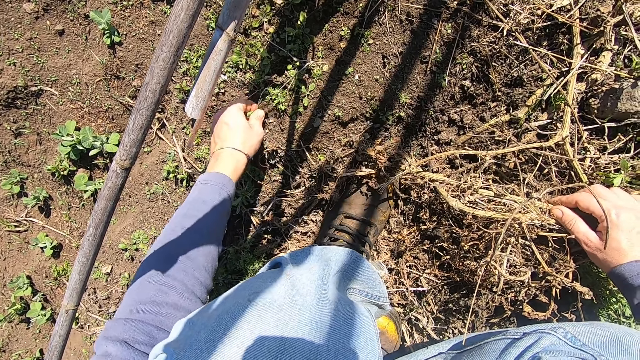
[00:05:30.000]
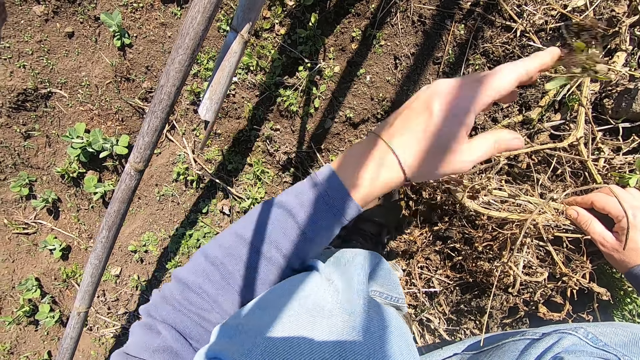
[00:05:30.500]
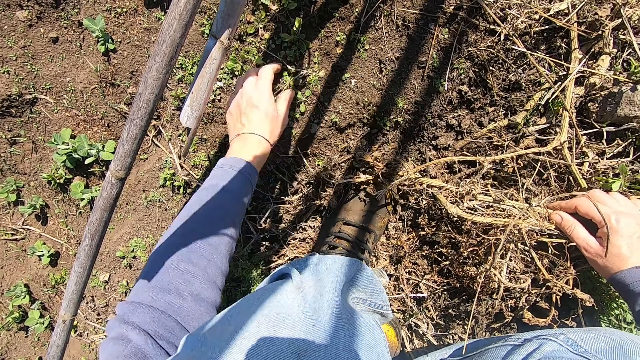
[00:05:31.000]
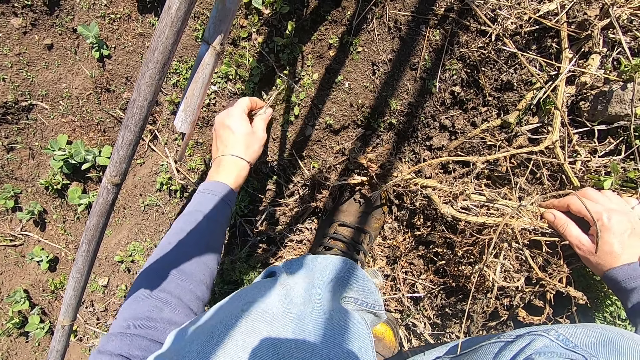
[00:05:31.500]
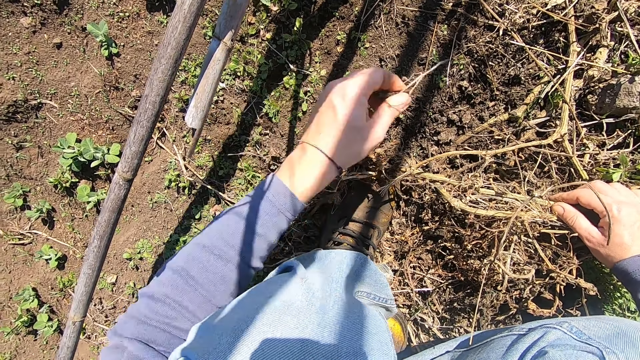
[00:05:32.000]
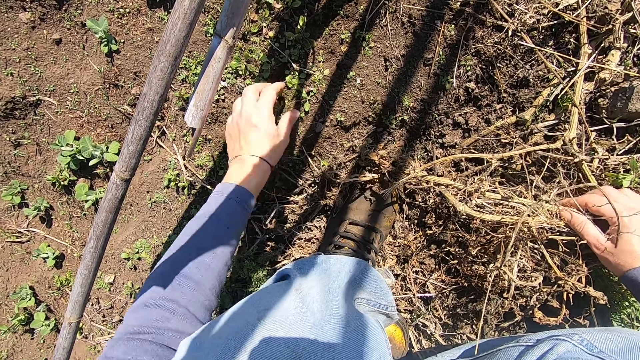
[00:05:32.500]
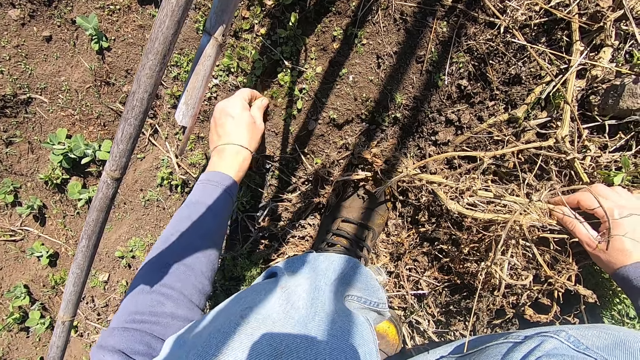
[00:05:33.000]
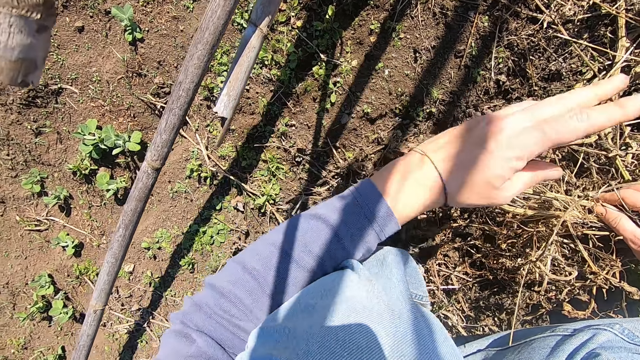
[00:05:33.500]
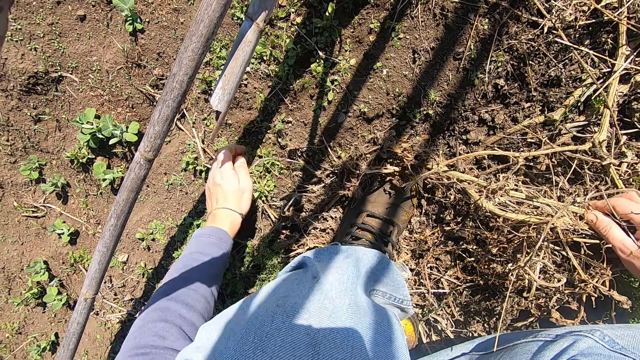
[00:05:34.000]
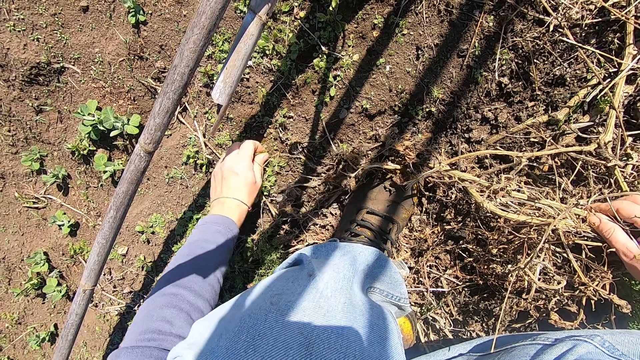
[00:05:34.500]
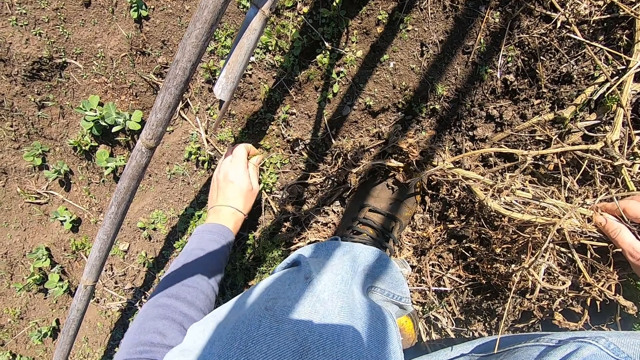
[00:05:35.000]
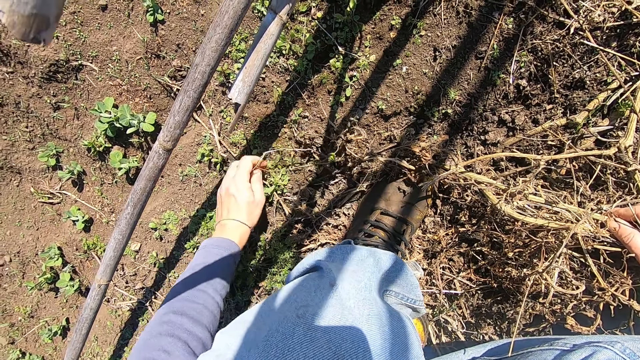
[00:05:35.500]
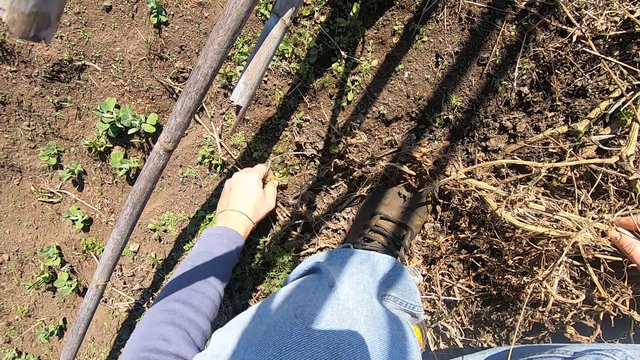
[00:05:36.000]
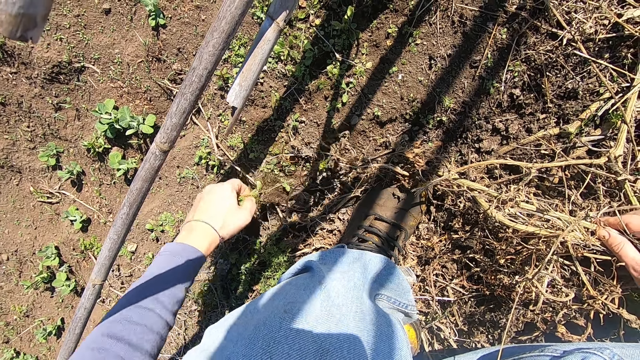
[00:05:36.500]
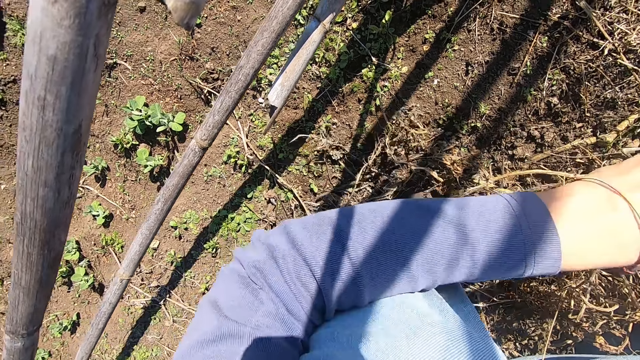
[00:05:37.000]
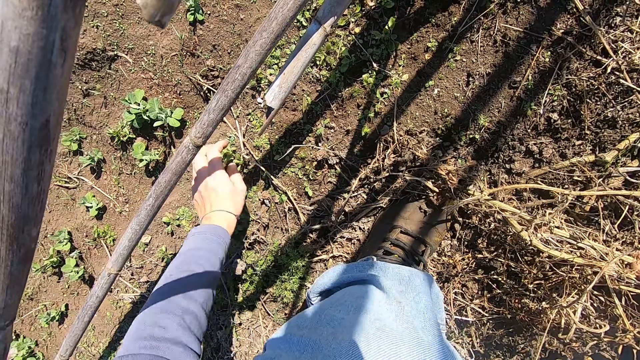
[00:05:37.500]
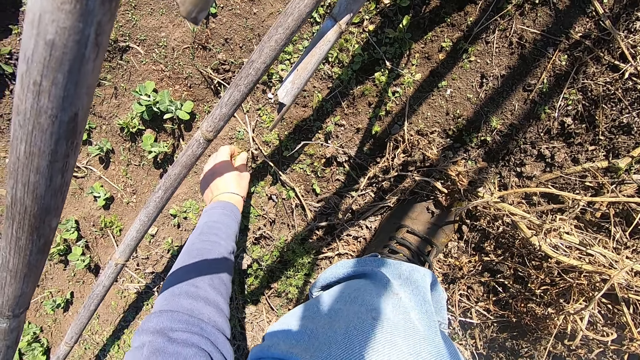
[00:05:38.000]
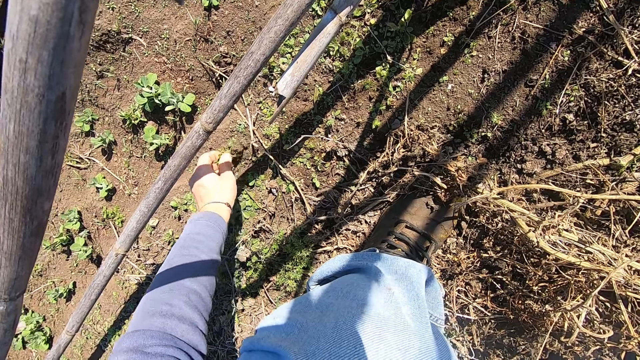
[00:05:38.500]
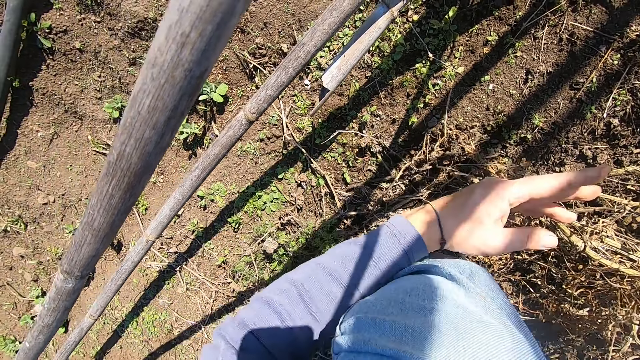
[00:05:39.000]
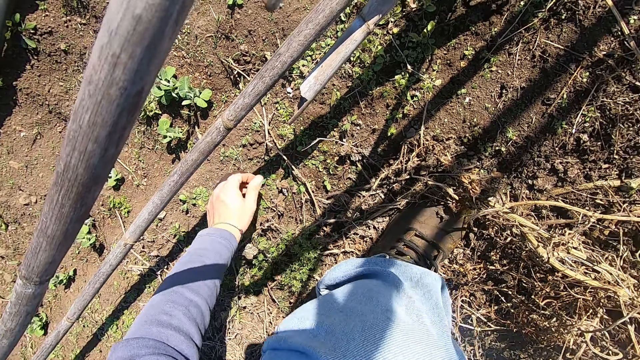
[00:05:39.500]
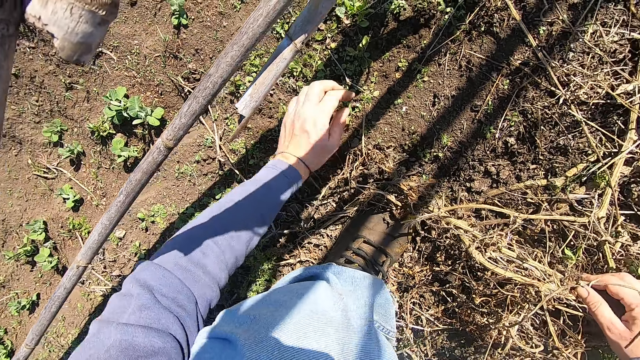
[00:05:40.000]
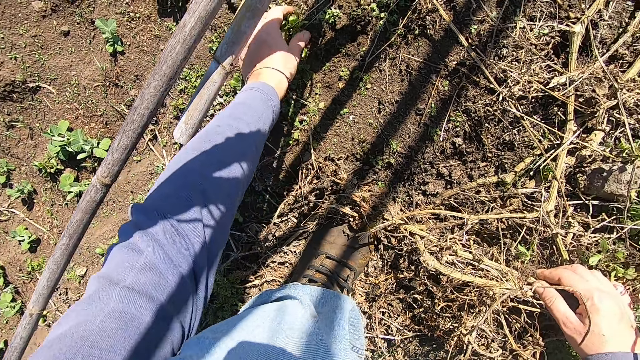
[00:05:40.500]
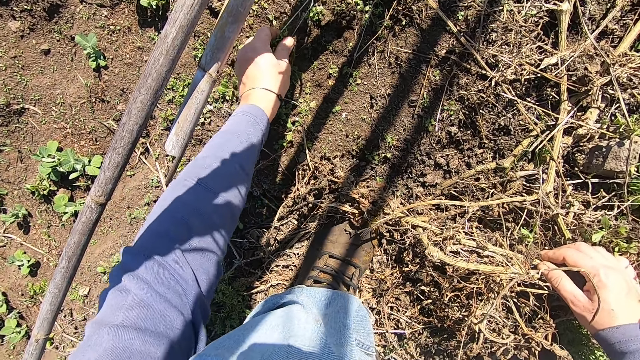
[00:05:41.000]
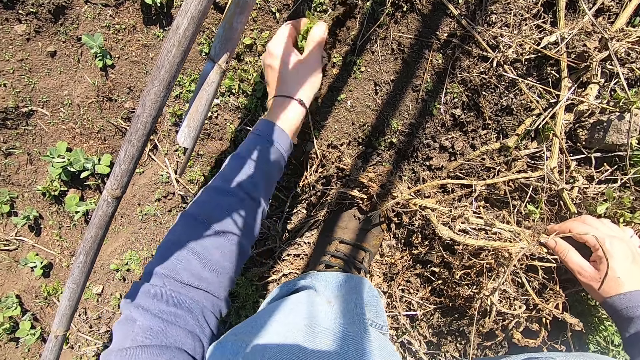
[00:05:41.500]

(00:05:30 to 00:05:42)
The camera wearer pulls out a weed plant from the ground with his left hand. He throws the weed plant in his left hand away. He pulls out a weed plant from the ground with his left hand. He throws the weed plant in his left hand away. He pulls out a weed plant from the ground with his left hand. He throws the weed plant in his left hand away. He pulls out weed plants from the ground with his left hand. He throws the weed plants in his left hand away. He pulls out a weed plant from the ground with his left hand. He throws the weed plant in his left hand away. He pulls out a weed plant from the ground with his left hand.

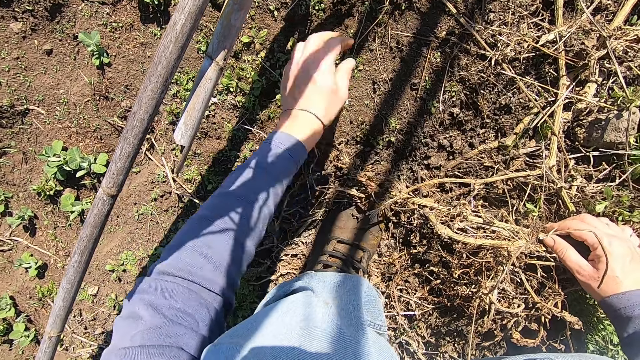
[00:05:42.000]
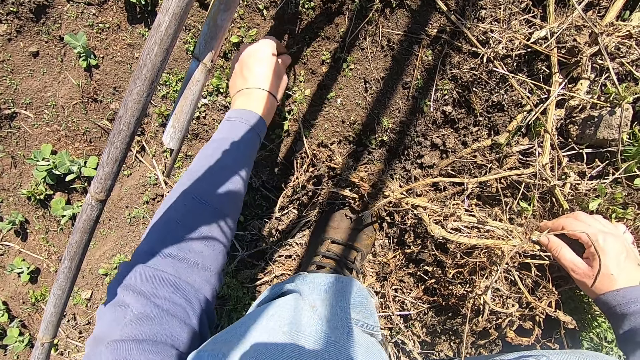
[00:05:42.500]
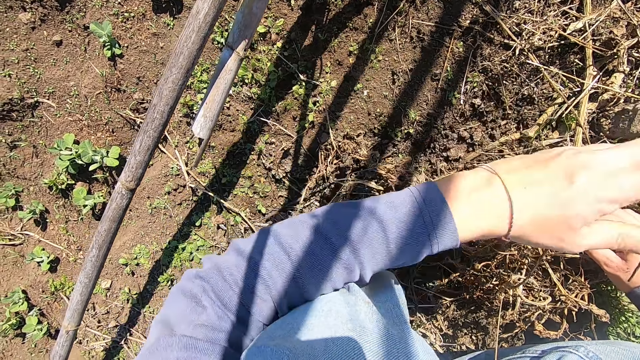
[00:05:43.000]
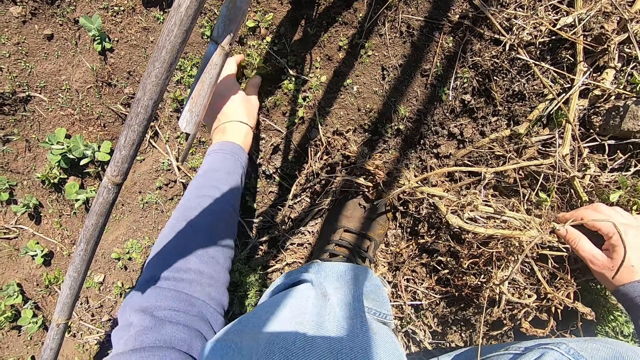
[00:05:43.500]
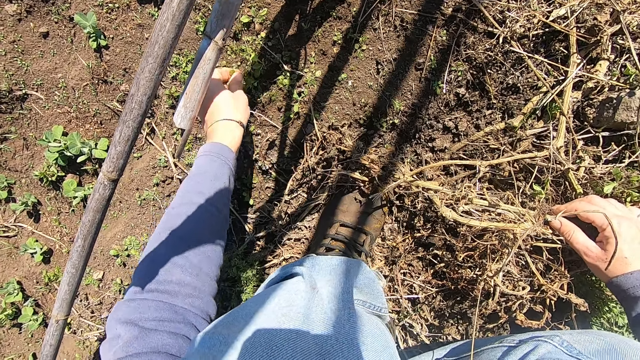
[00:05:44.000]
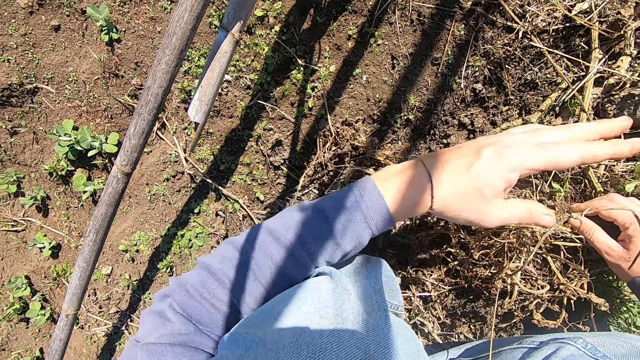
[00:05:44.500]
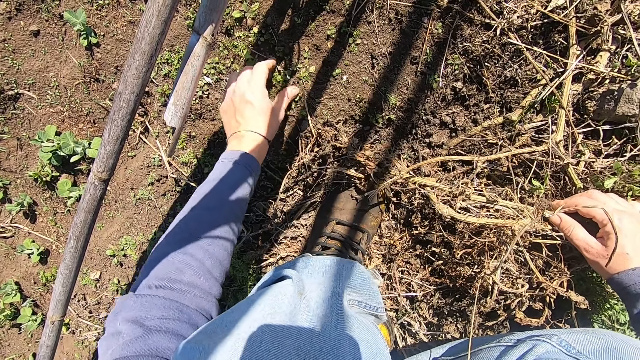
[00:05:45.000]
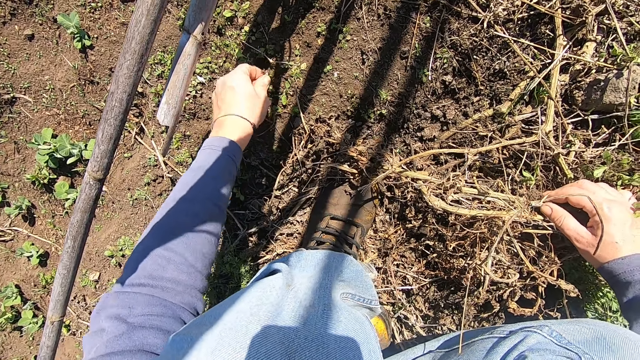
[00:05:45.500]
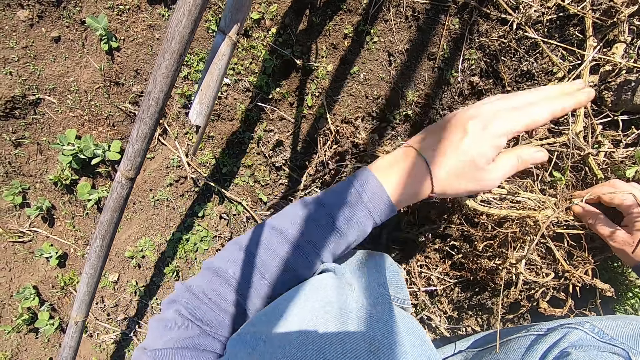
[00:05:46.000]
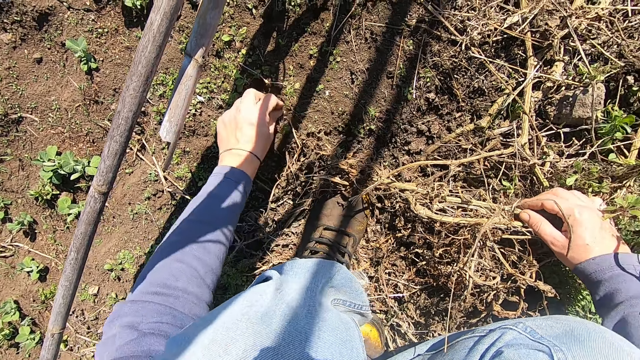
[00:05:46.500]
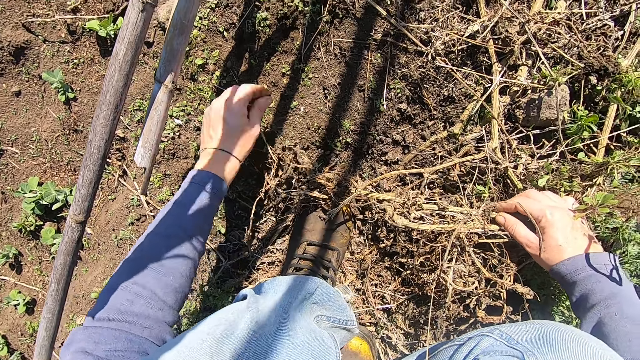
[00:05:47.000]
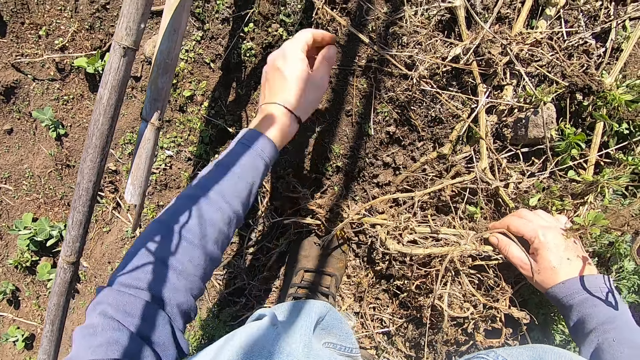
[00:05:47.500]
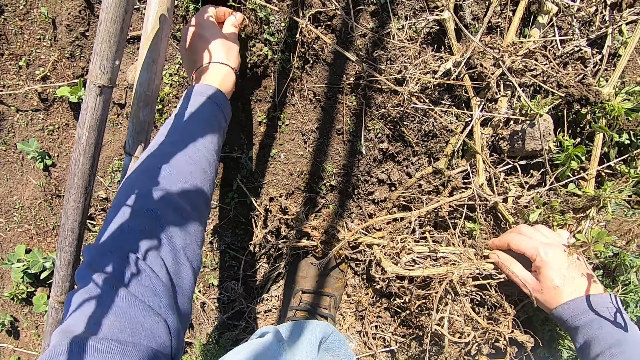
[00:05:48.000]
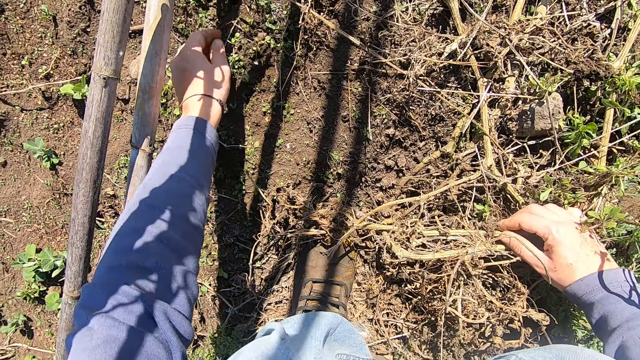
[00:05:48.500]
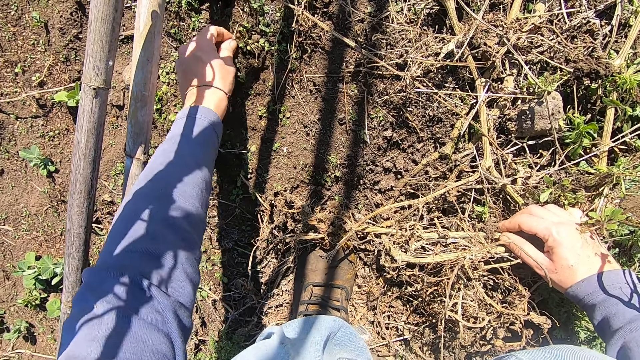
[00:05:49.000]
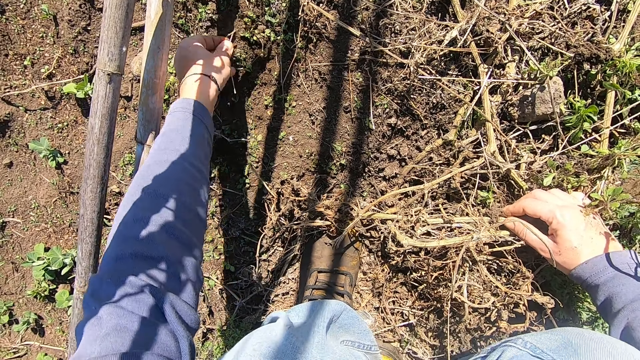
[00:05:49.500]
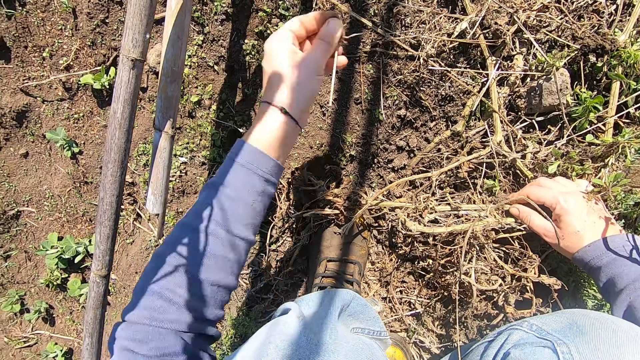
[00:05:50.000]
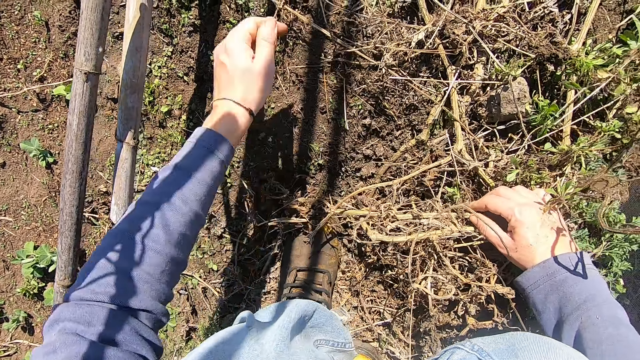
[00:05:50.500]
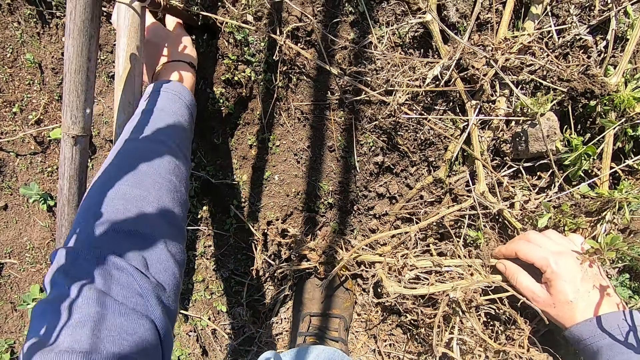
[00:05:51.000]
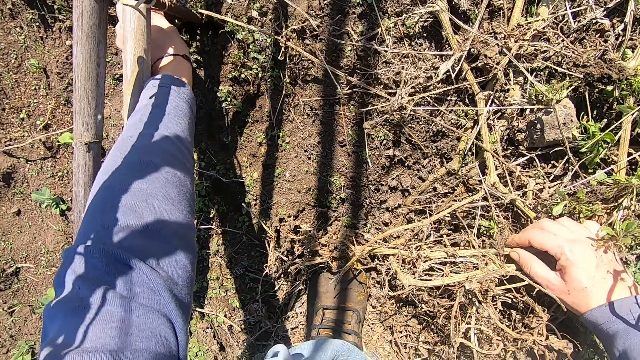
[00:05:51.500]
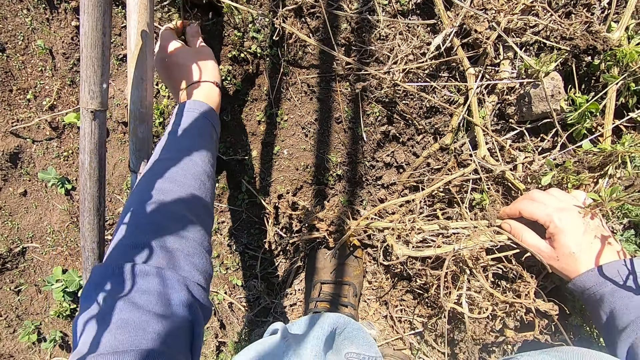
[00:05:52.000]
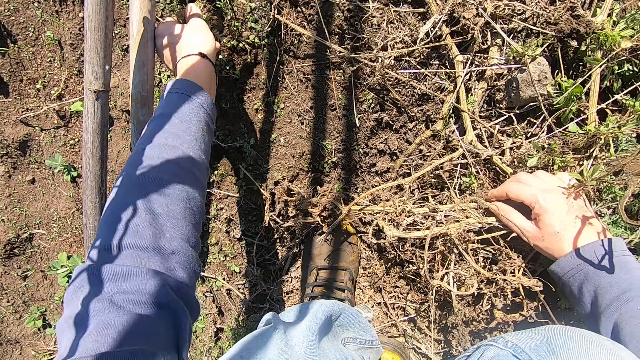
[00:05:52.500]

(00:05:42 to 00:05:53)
The camera wearer throws the weed plant in his left hand away. He pulls out a weed plant from the ground with his left hand. He throws the weed plant in his left hand away. He pulls out a weed plant from the ground with his left hand. He throws the weed plant in his left hand away. He pulls out a weed plant from the ground with his left hand. He throws the weed plant in his left hand away. He pulls out a weed plant from the ground with his left hand. He throws the weed plant in his left hand away. He pulls out a weed plant from the ground with his left hand. He throws the weed plant in his left hand away. He pulls out a weed plant from the ground with his left hand.
